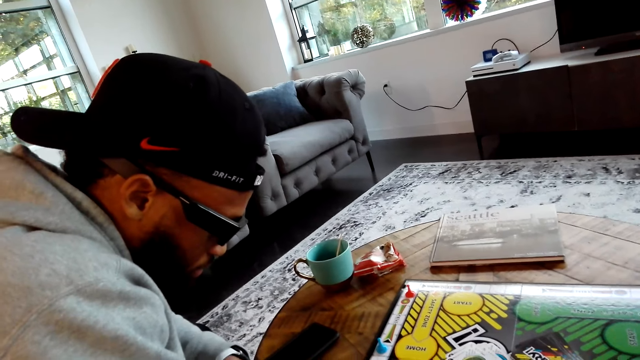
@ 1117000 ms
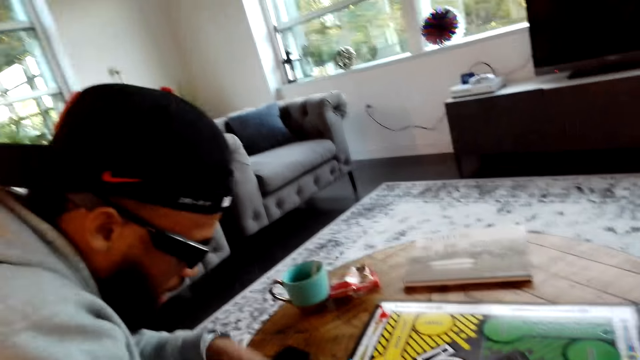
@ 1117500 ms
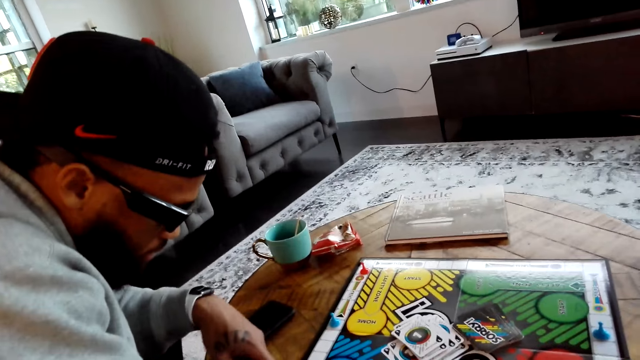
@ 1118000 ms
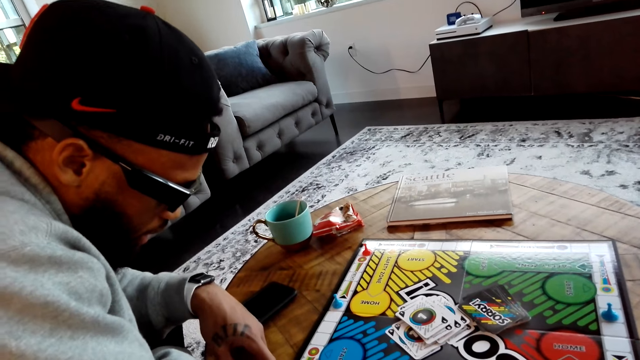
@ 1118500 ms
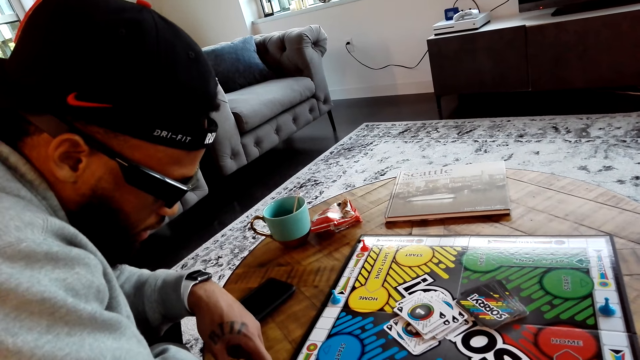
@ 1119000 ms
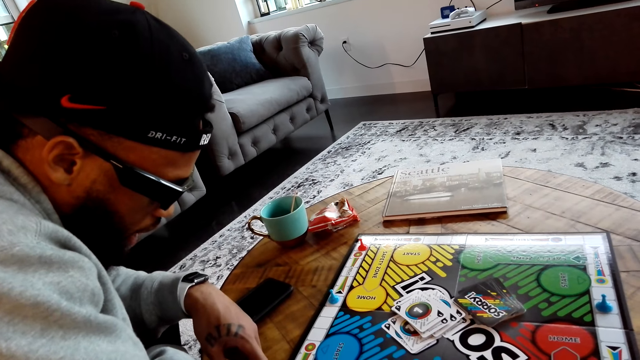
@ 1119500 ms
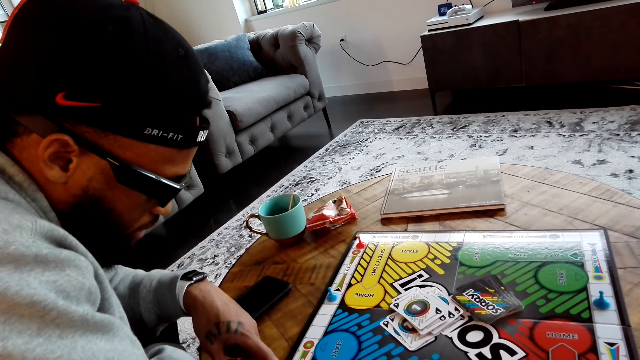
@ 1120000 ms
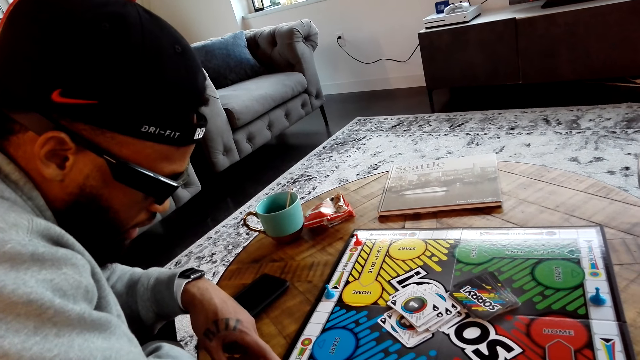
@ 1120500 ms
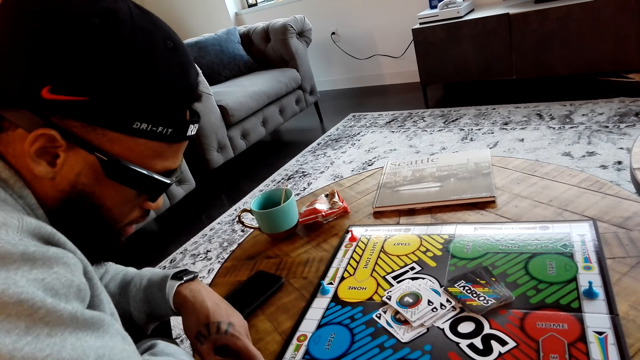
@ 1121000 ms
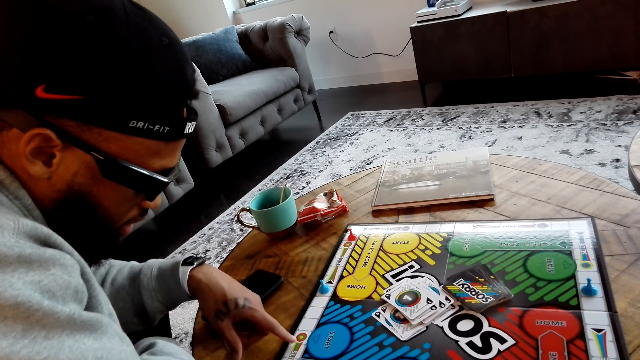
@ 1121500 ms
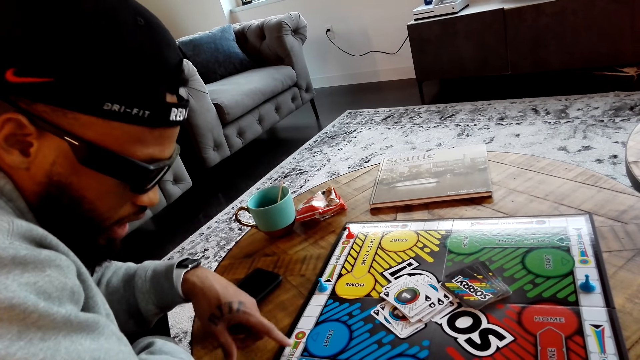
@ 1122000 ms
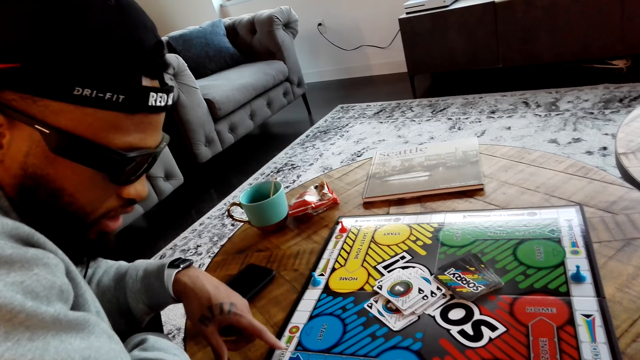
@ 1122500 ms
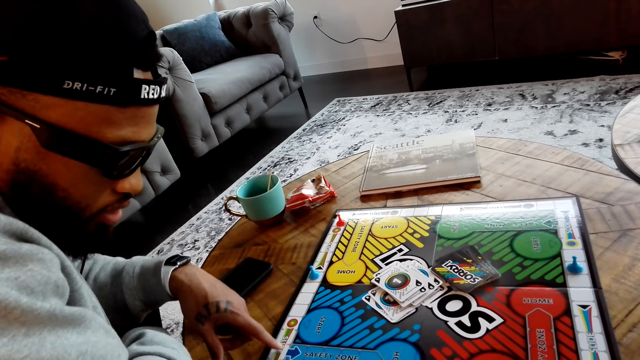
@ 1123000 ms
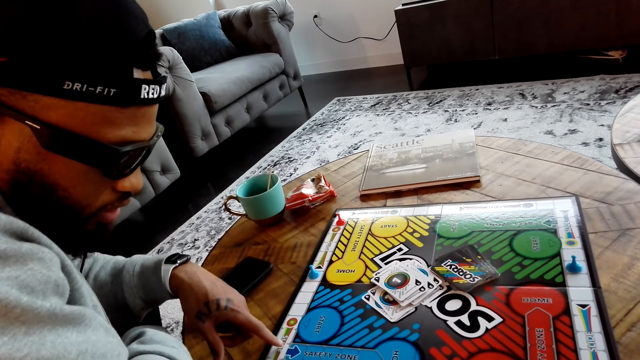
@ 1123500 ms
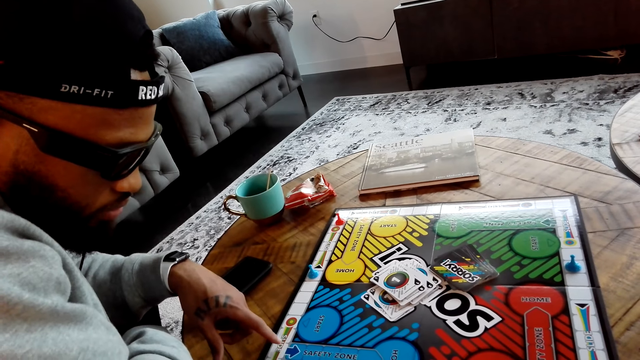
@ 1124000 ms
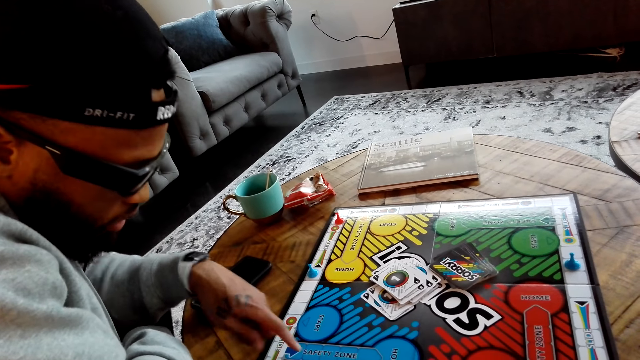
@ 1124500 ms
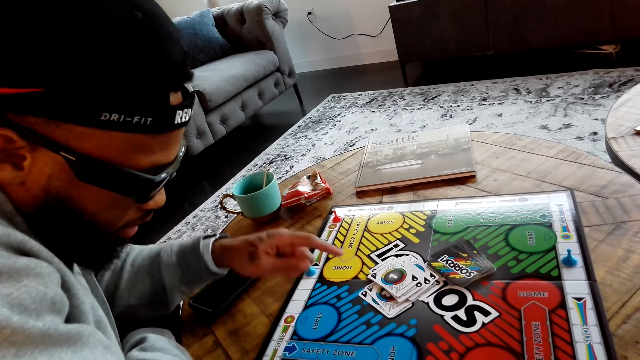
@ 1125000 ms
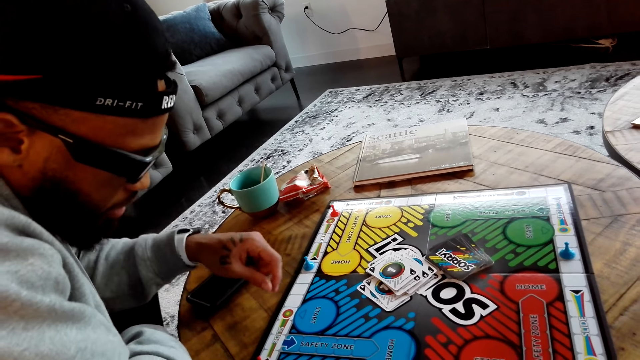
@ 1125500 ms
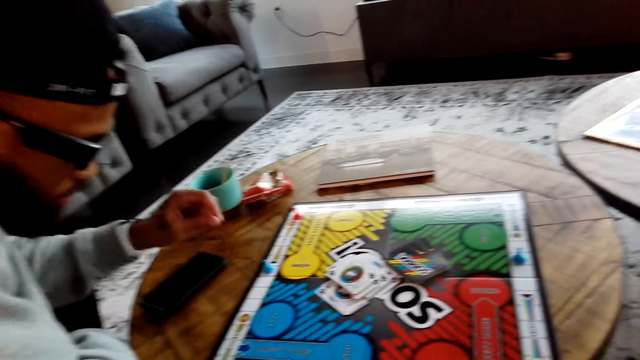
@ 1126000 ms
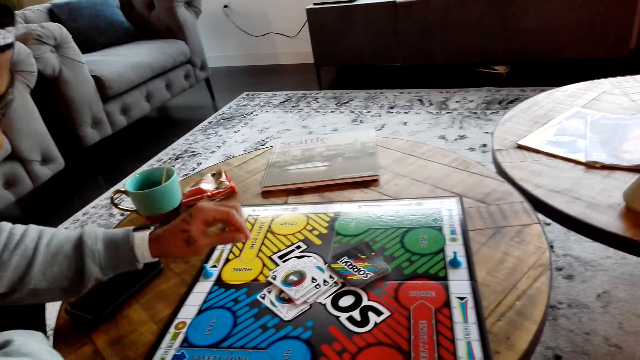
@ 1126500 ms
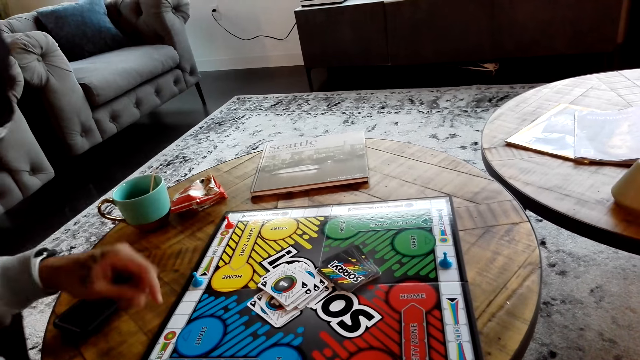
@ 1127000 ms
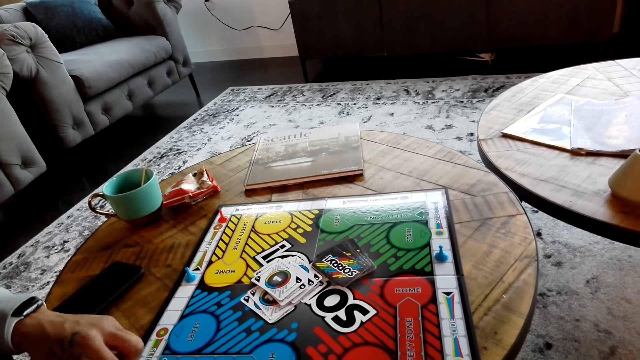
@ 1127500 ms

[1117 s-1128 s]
A man looks at the board. He converses with the camera wearer. He moves the hand.

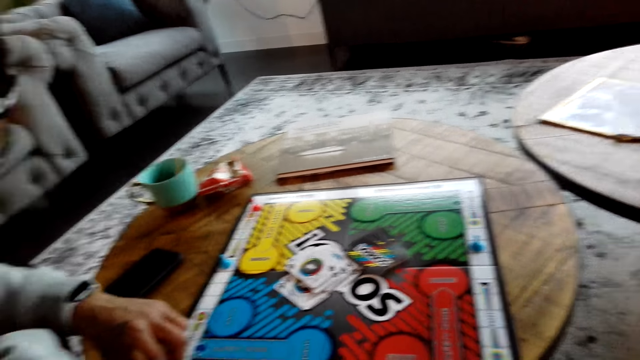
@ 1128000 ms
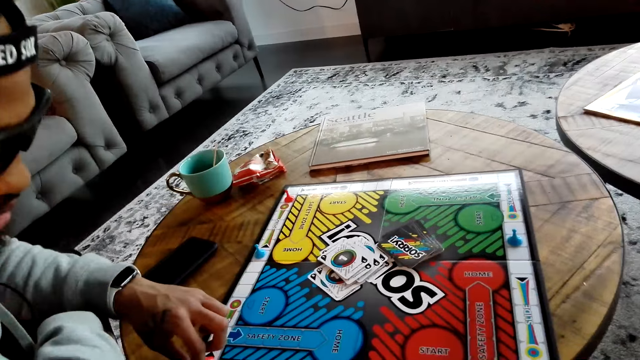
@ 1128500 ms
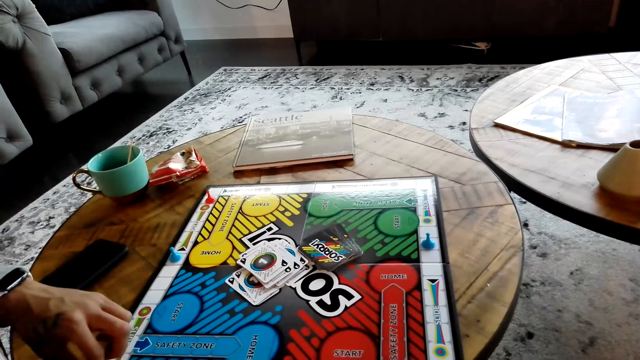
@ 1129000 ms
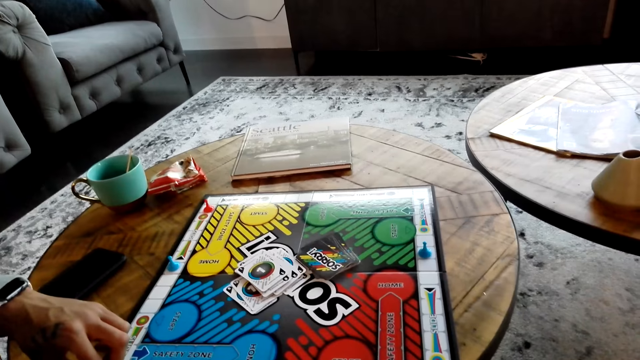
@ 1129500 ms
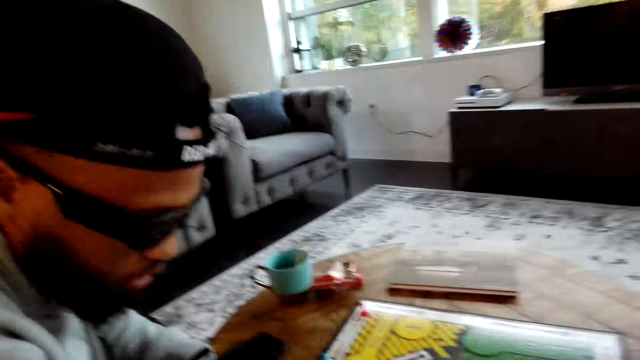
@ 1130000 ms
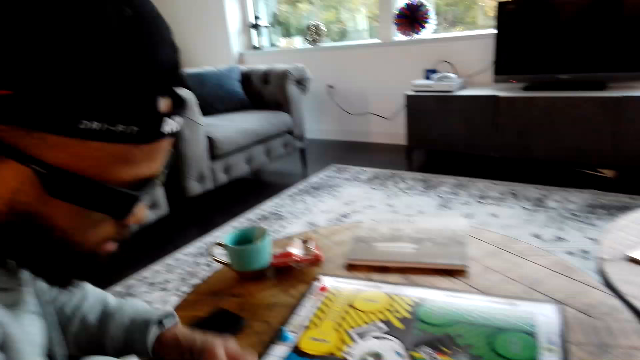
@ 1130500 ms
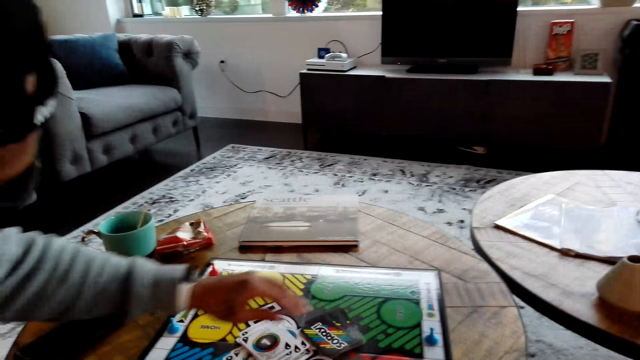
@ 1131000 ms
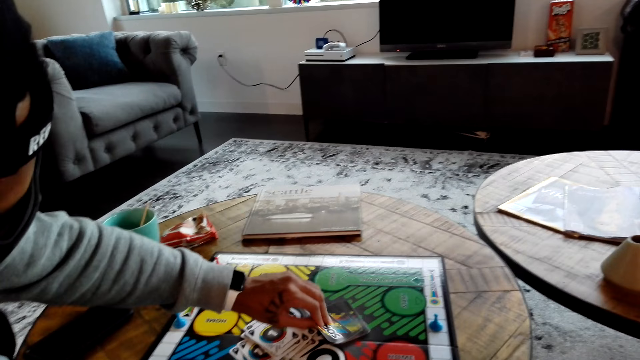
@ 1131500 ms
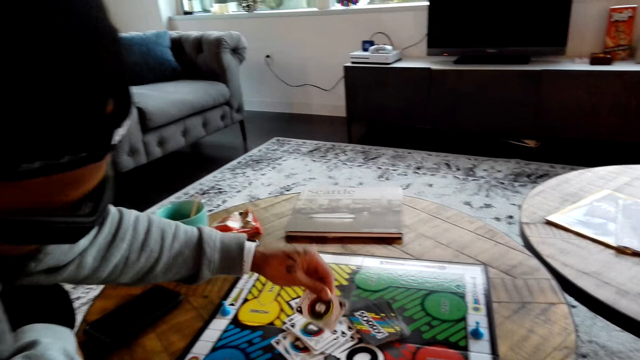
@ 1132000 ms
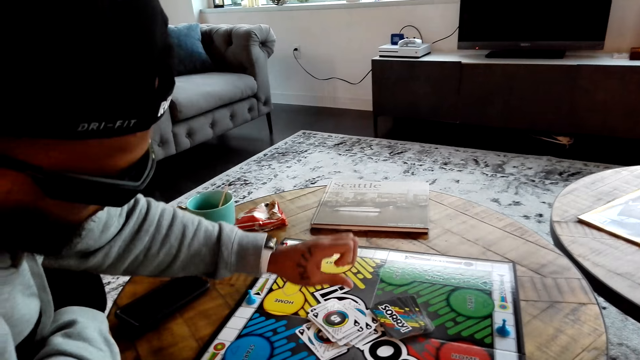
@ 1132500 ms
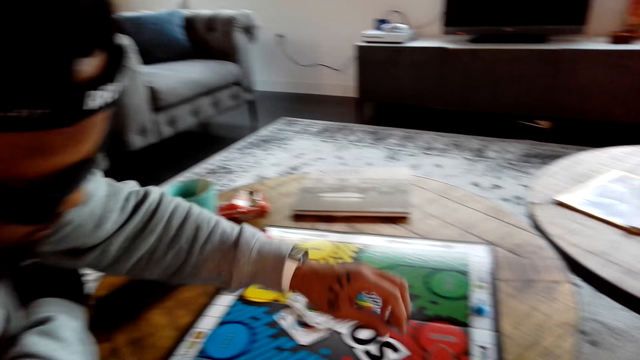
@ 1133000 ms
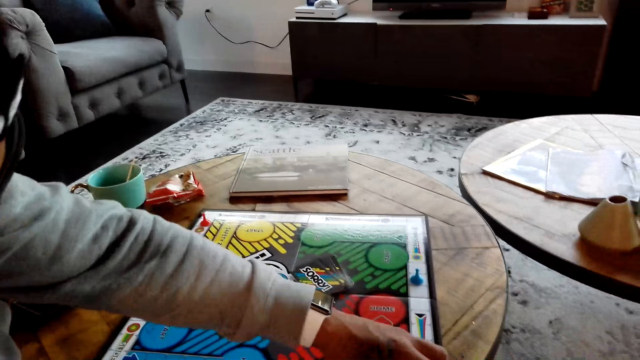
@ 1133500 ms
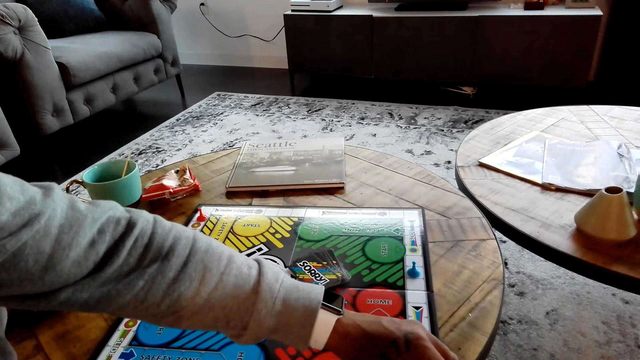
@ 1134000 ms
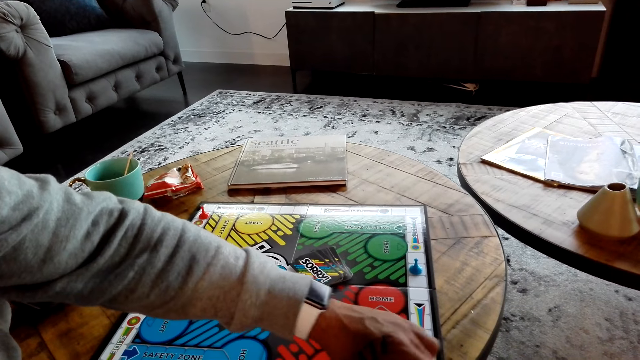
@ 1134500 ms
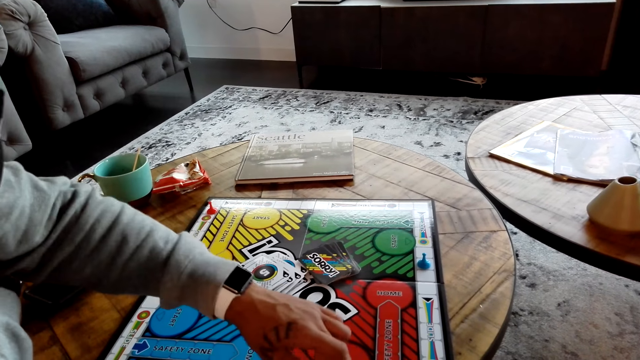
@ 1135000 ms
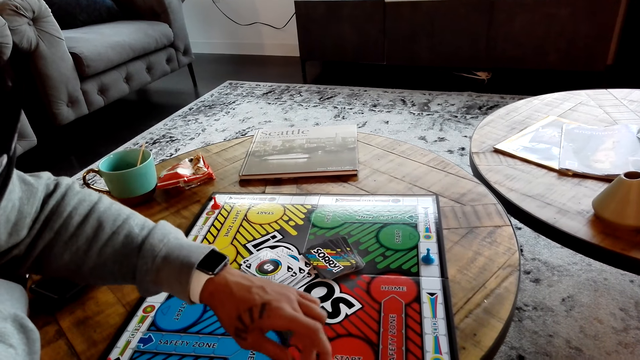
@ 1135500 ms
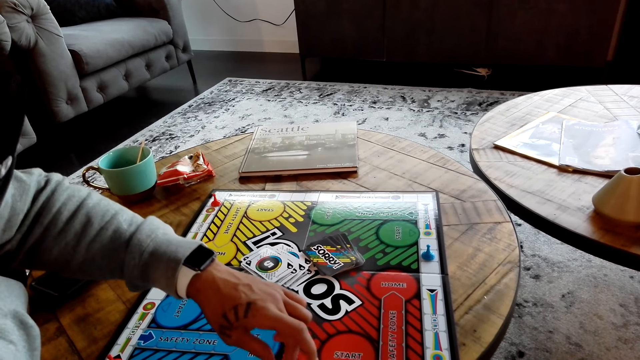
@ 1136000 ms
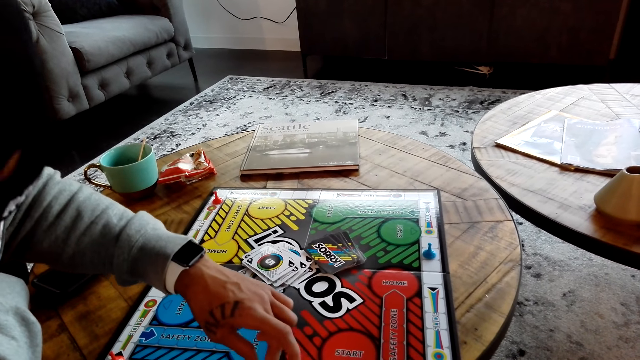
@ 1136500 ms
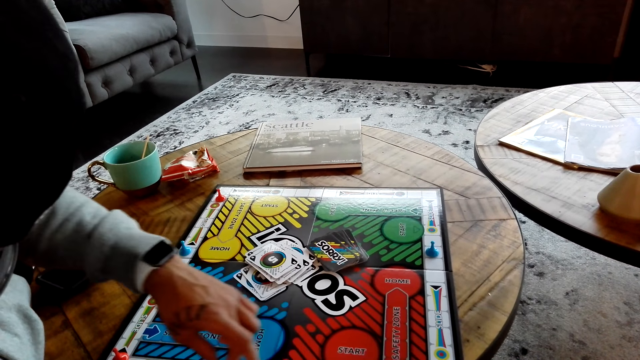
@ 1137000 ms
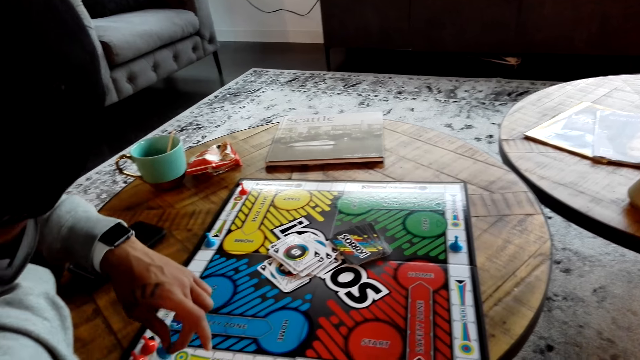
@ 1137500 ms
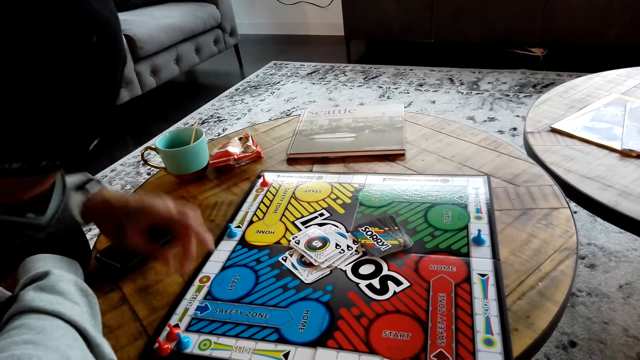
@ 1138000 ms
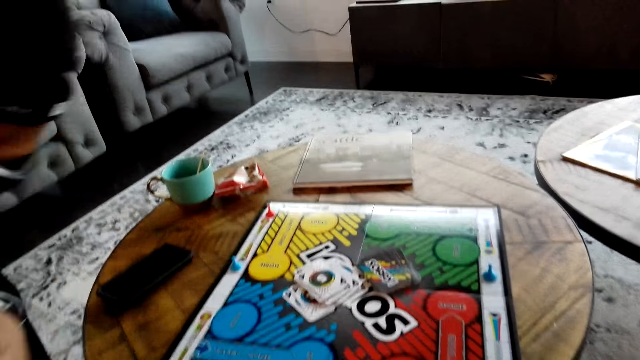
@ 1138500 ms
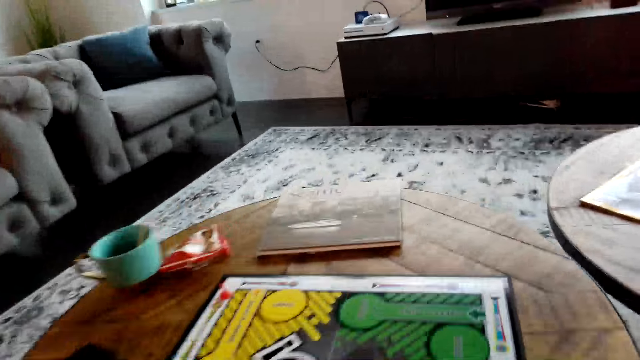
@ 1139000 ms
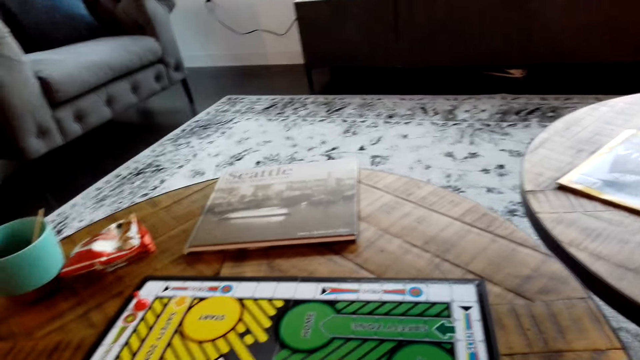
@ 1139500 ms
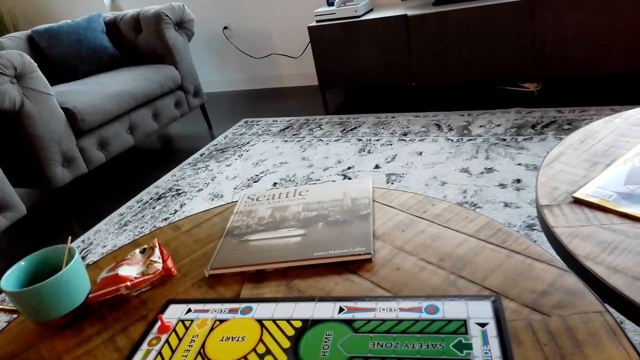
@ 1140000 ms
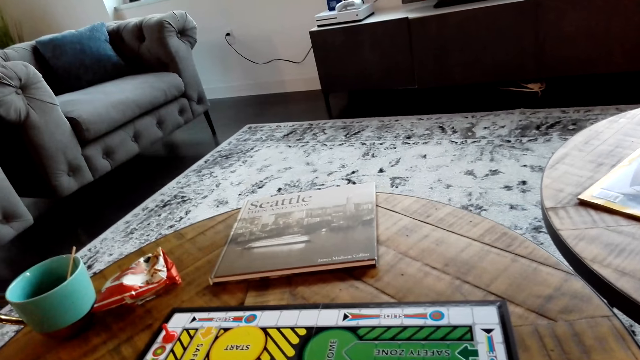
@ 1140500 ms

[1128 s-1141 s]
The camera wearer converses with a man. The man picks up a card and places the card on the other cards, on the table. The man moves the meeples on the card game board. The camera wearer places something on the card game board. They move the meeple.
